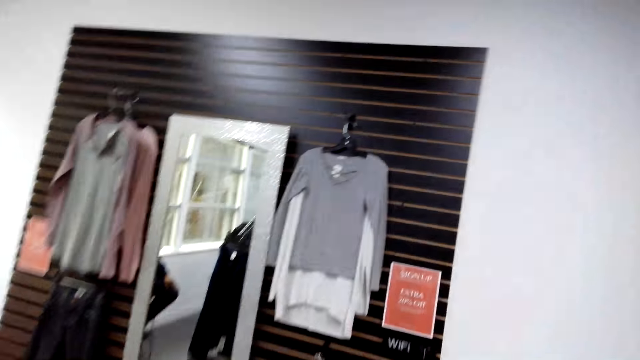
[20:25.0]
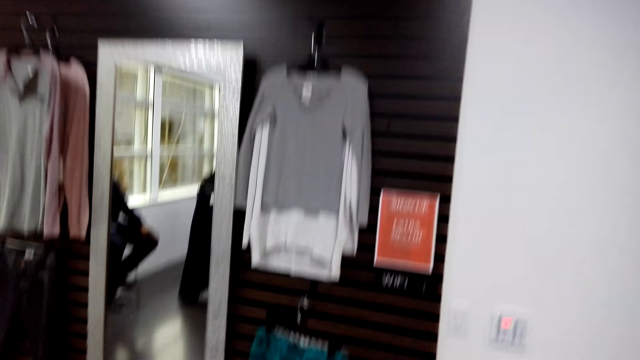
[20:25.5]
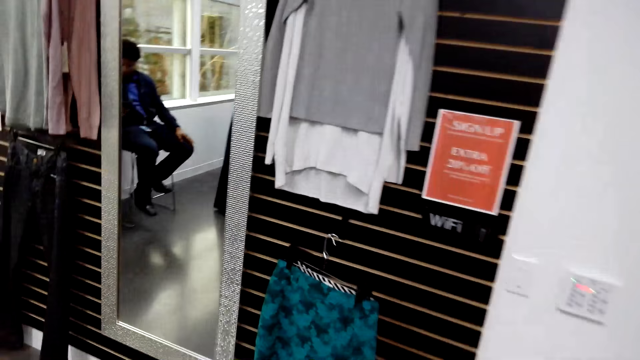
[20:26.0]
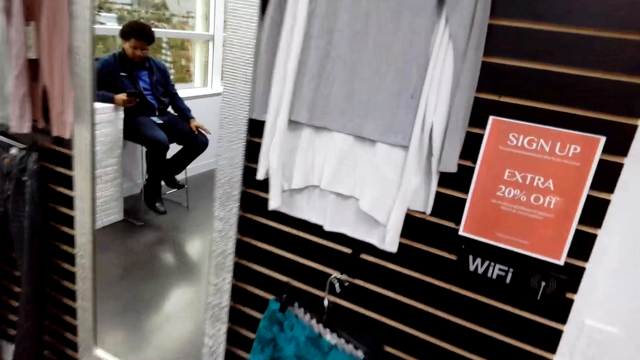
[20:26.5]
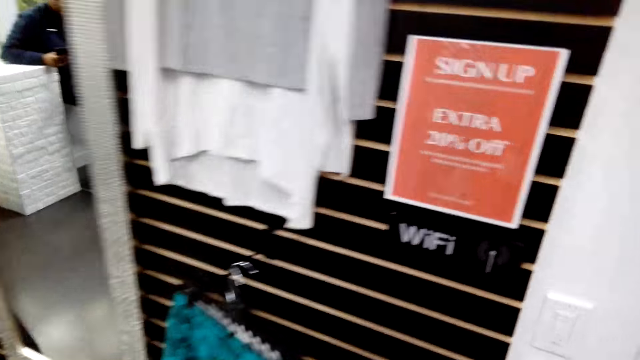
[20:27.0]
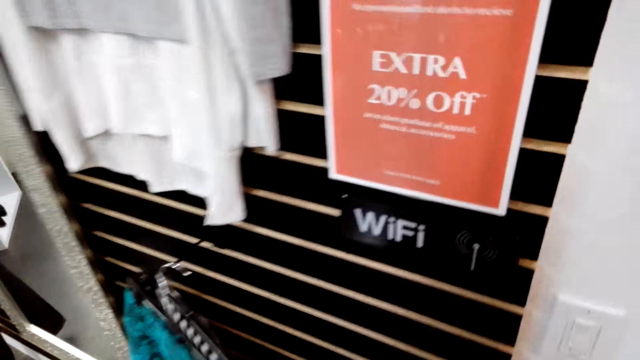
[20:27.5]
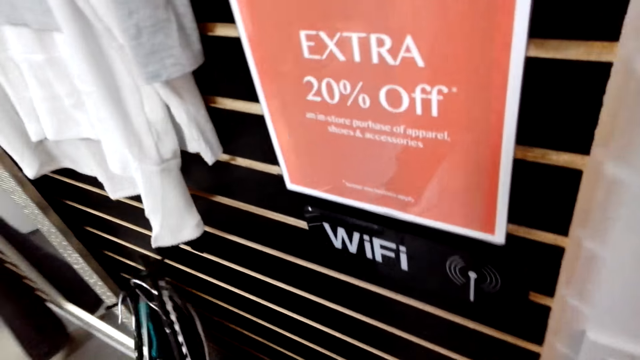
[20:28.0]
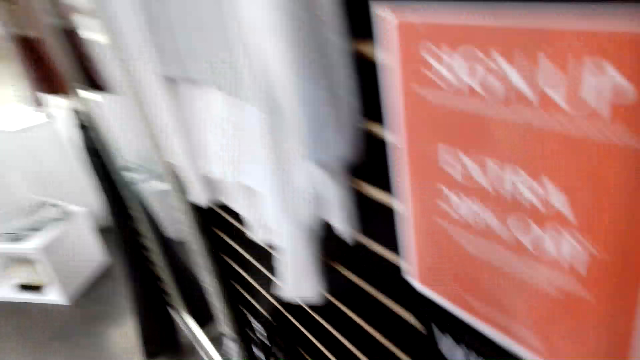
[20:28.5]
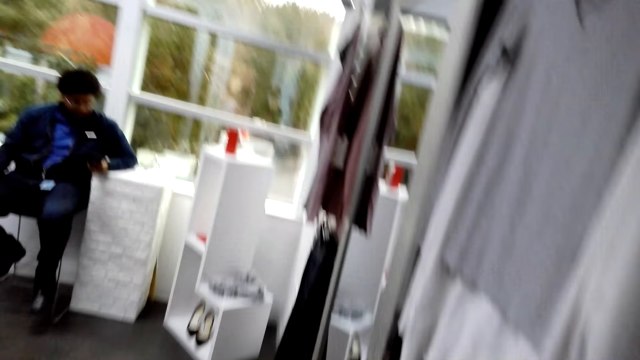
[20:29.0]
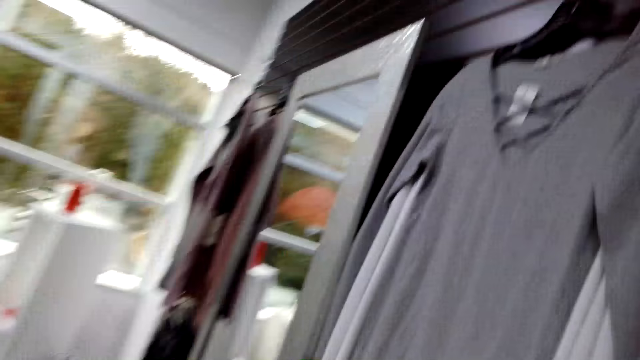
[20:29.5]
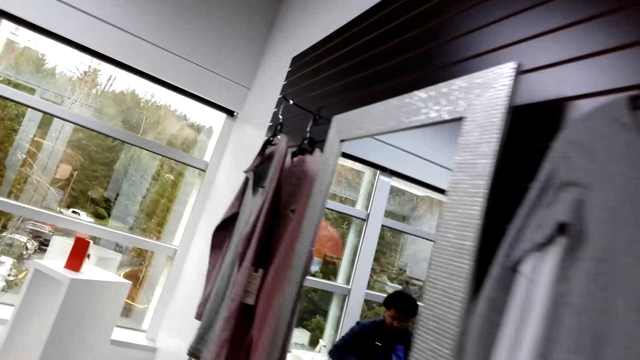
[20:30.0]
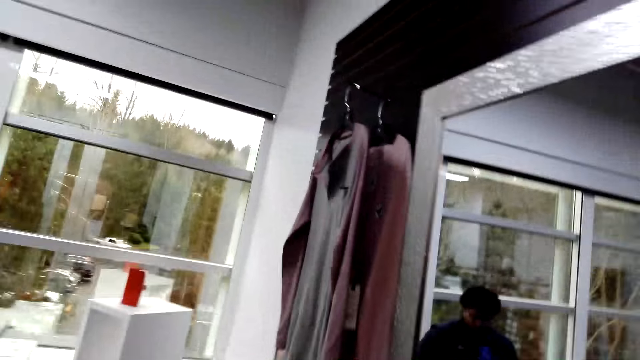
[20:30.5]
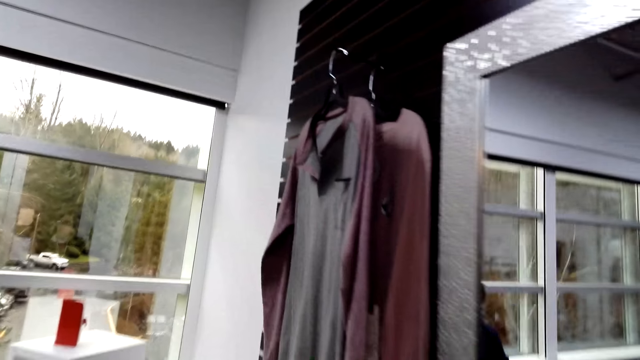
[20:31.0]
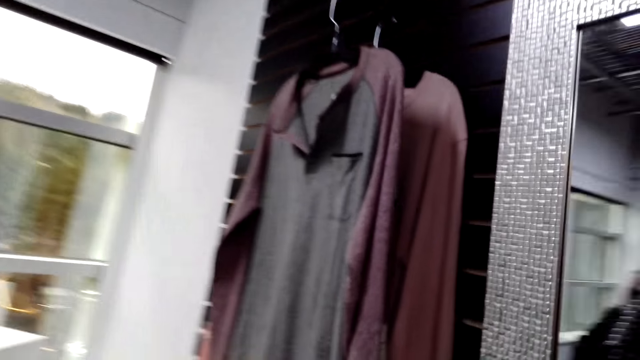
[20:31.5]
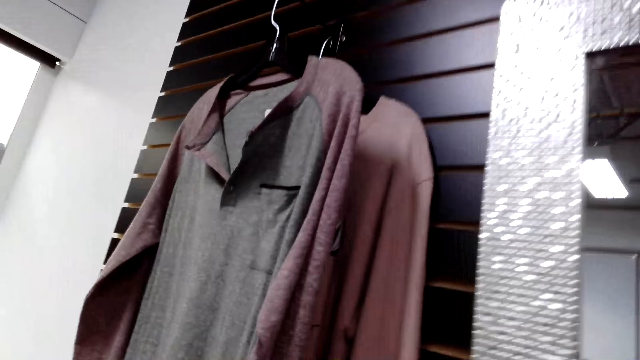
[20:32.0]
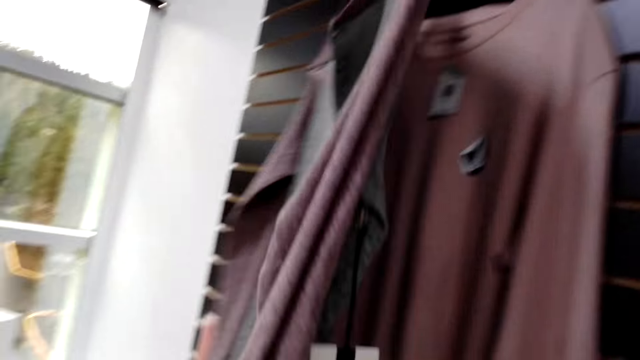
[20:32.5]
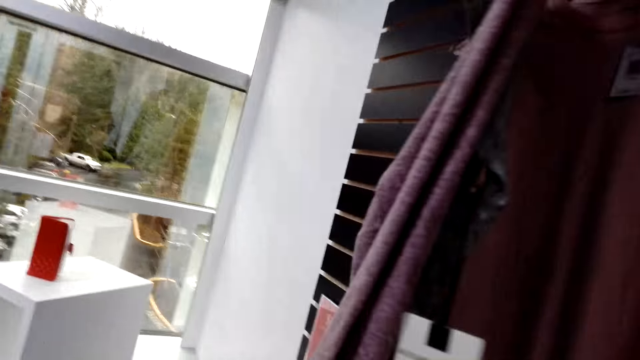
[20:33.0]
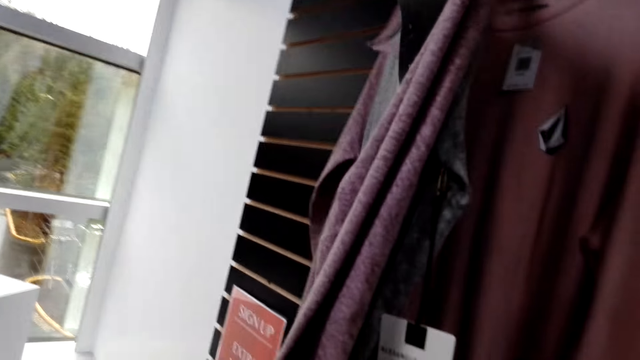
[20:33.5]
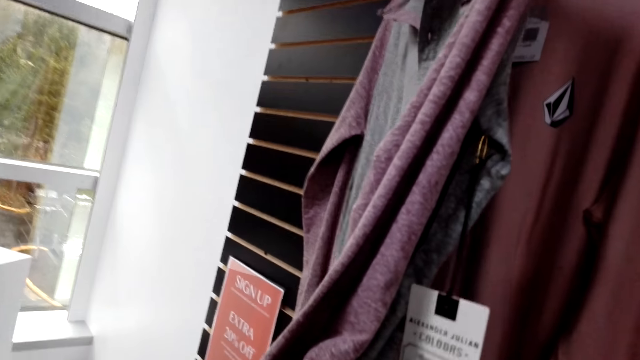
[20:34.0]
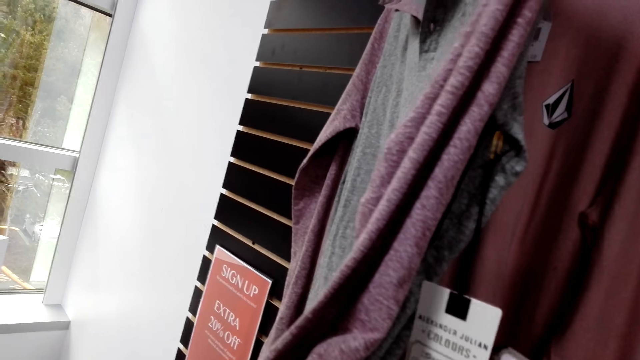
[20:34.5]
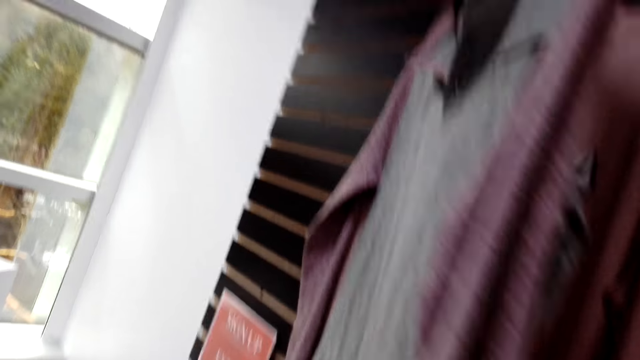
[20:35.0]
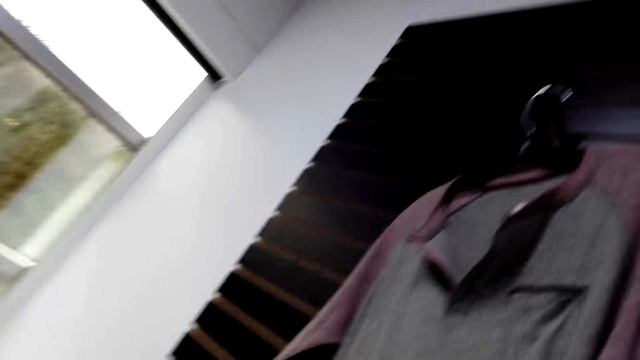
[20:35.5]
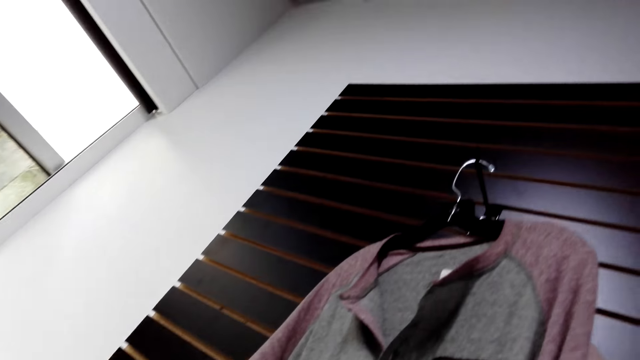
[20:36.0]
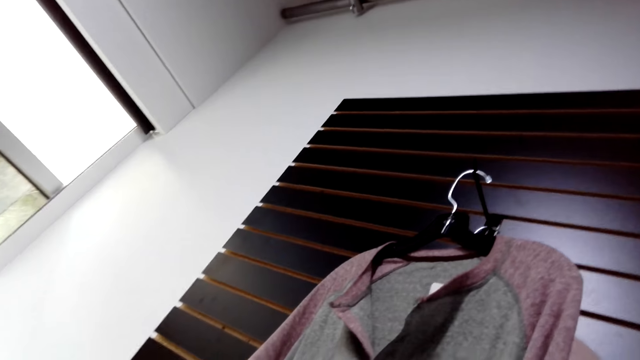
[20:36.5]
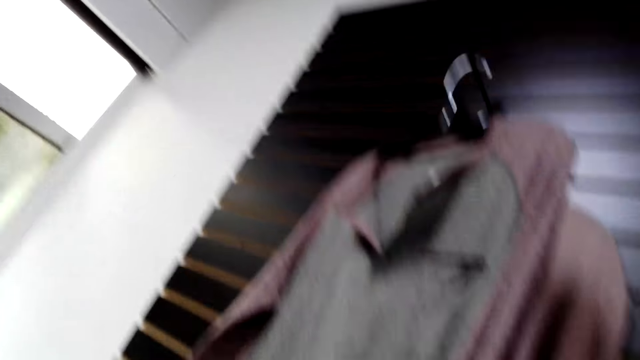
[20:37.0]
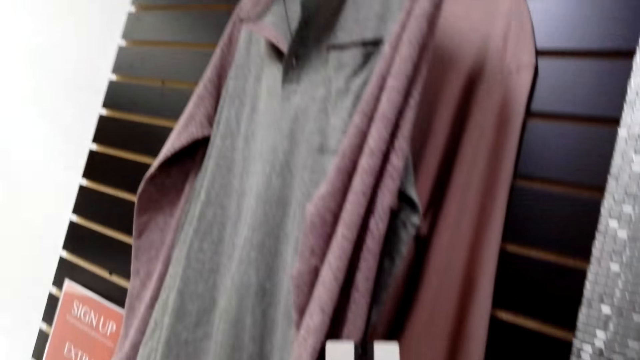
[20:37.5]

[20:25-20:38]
The camera wearer walks in a fashion boutique. They turn around. They walk in the fashion boutique. They stare at the clothes hung on the wall. They hold a sweatshirt. They check the price tag.

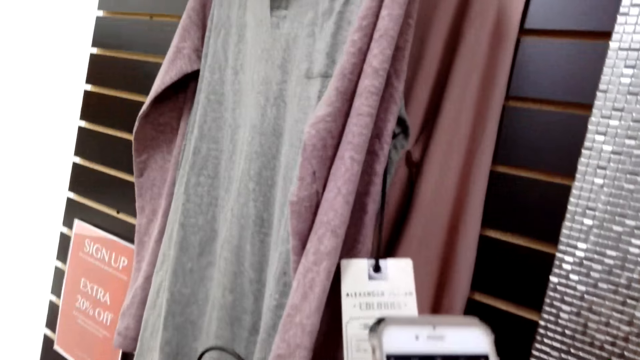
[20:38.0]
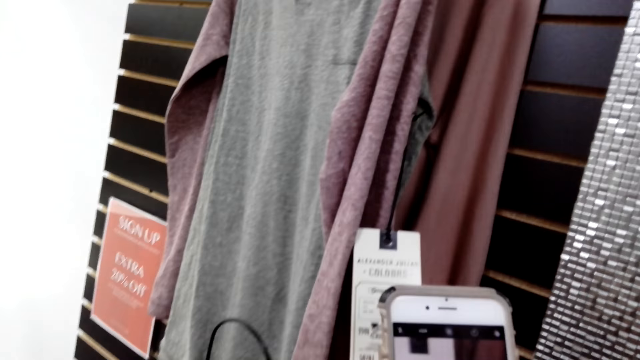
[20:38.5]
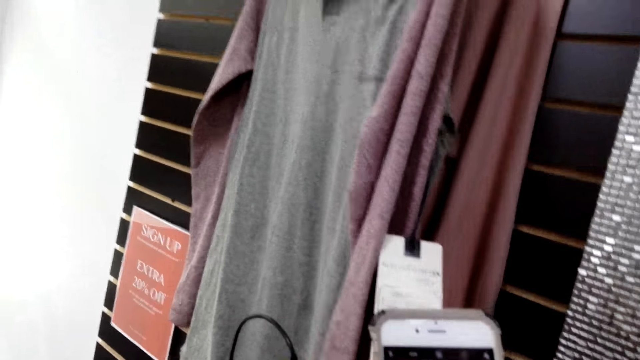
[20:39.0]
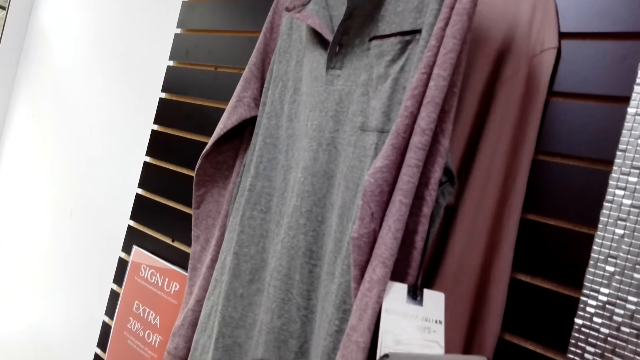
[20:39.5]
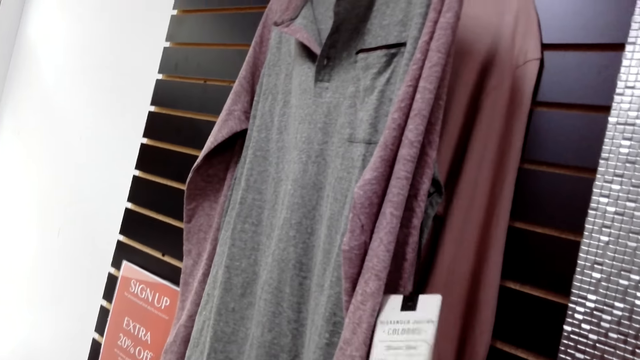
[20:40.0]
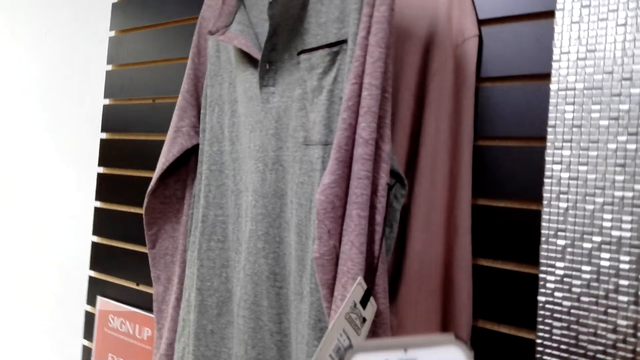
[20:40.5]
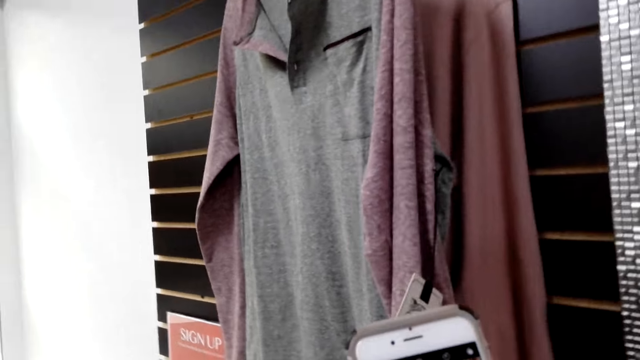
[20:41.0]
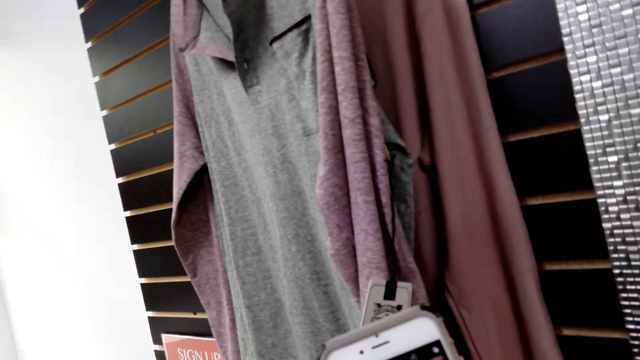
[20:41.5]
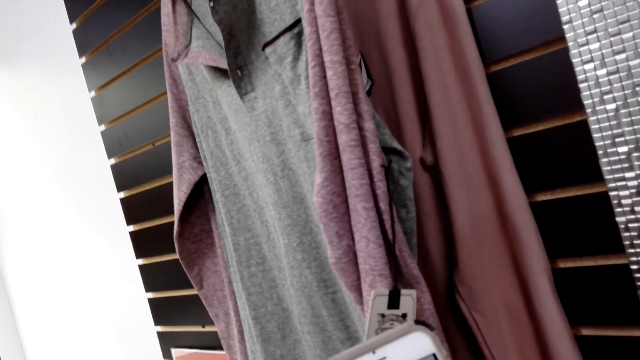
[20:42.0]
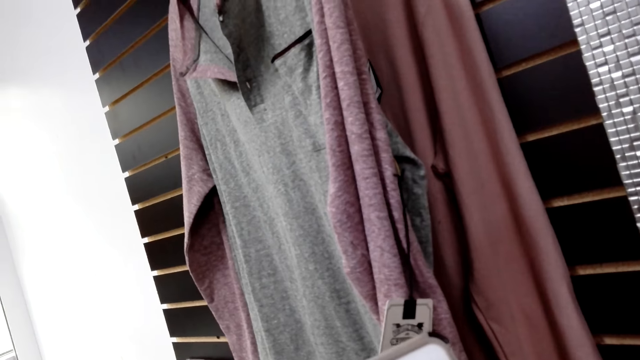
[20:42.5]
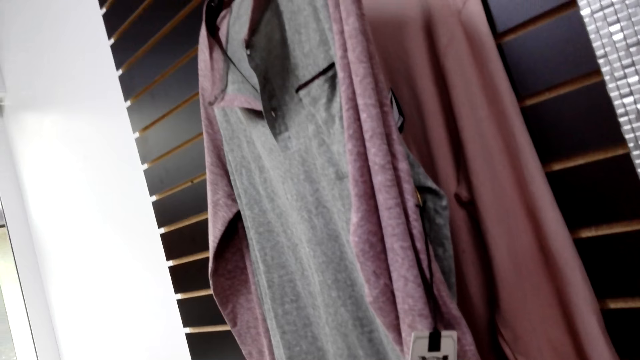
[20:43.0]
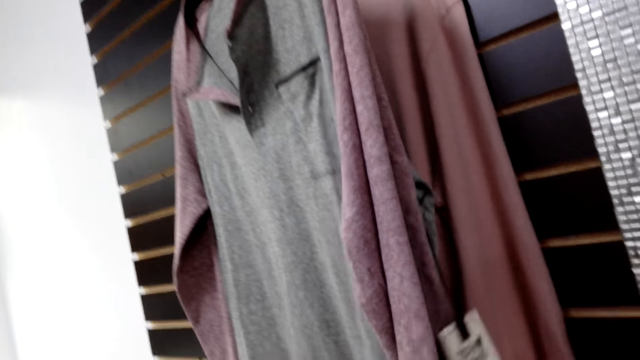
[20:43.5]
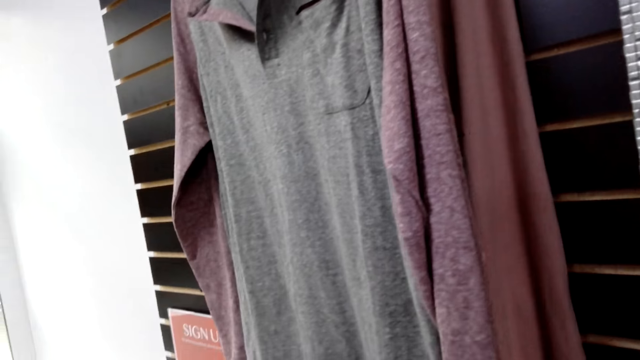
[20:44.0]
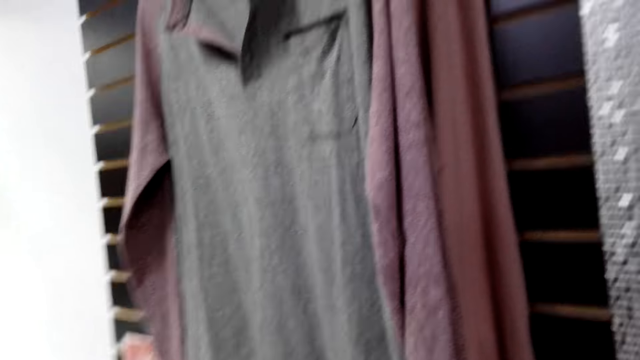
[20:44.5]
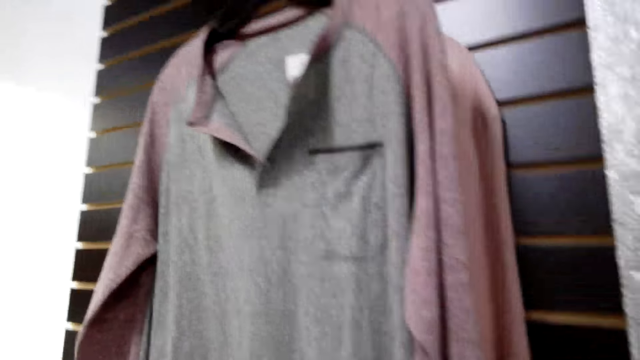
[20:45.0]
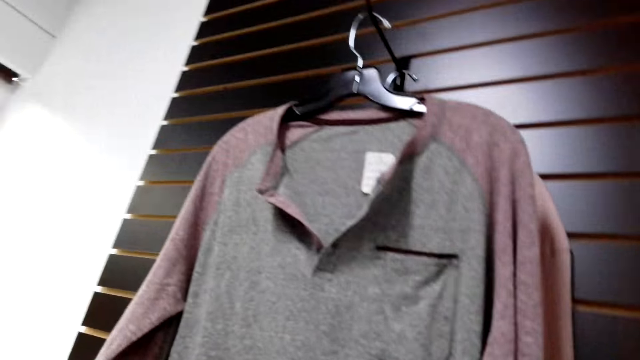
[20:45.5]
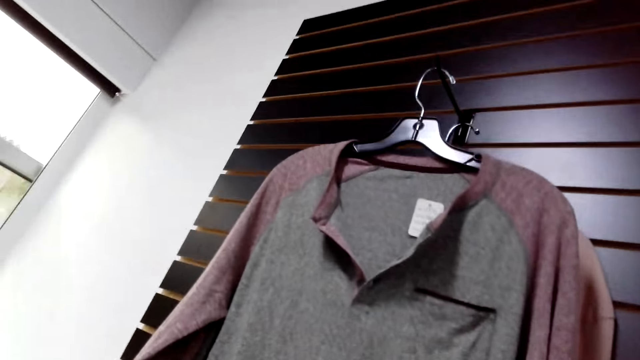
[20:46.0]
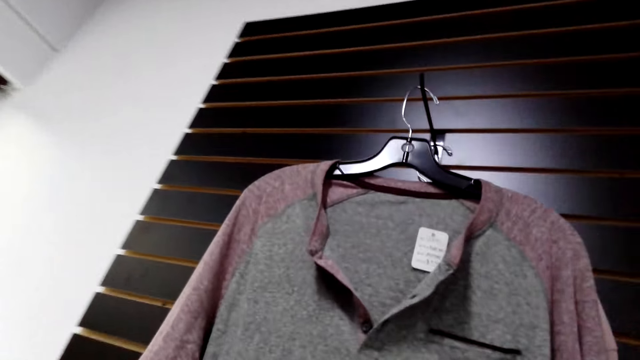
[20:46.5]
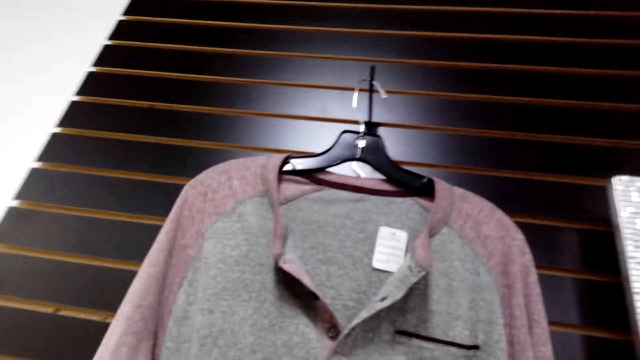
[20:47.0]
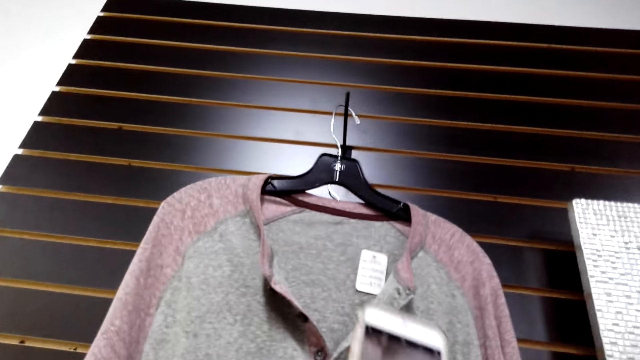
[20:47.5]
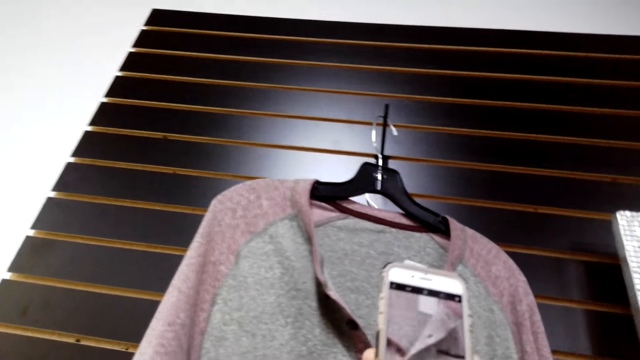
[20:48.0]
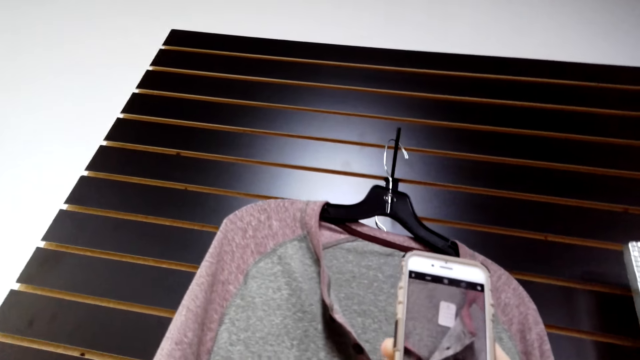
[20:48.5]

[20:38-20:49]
The camera wearer captures a price tag picture. They operate the phone. They capture a sweatshirt picture with the phone.
